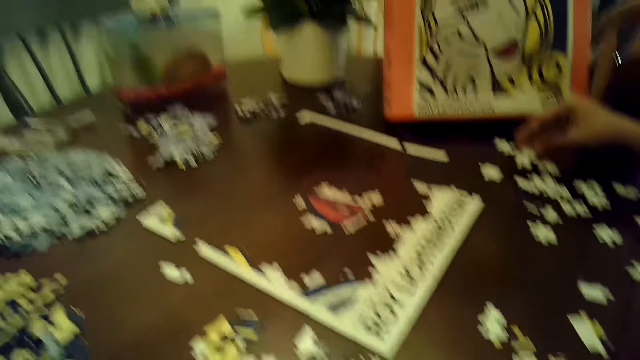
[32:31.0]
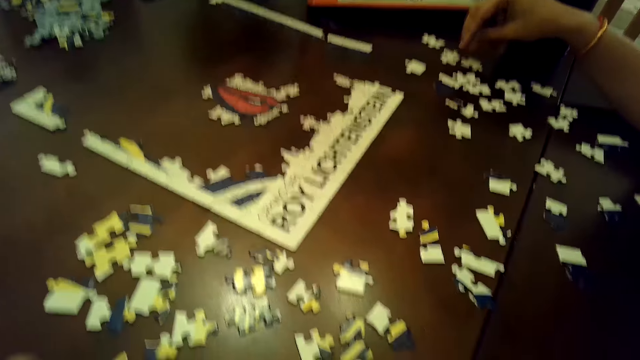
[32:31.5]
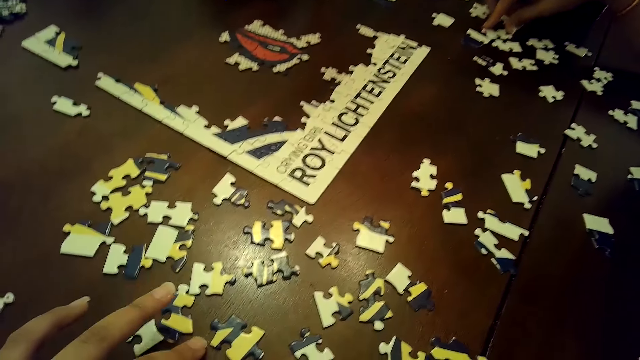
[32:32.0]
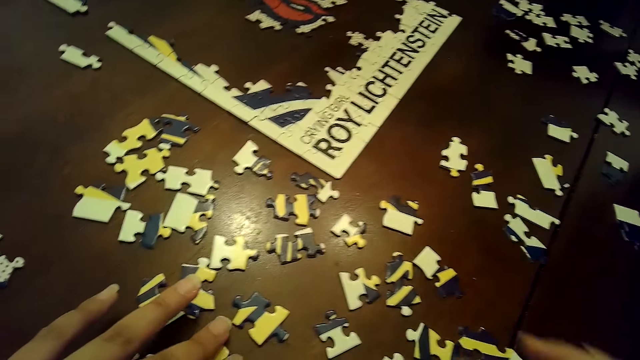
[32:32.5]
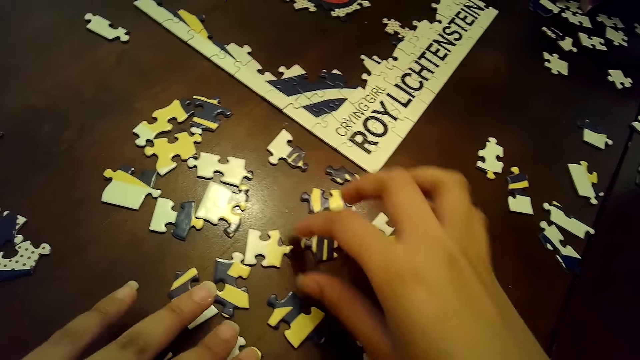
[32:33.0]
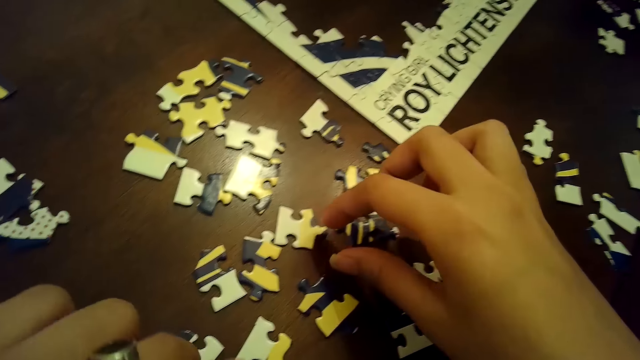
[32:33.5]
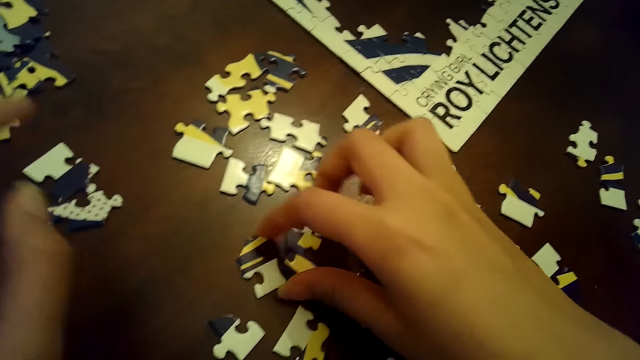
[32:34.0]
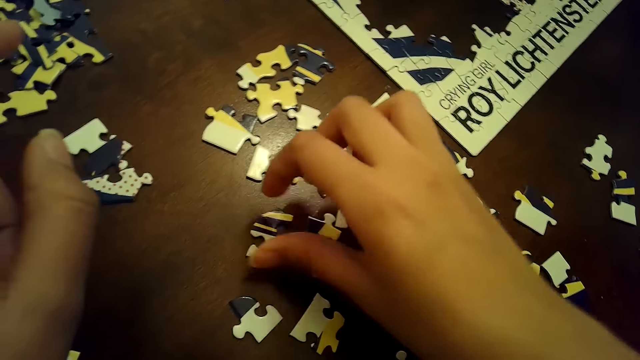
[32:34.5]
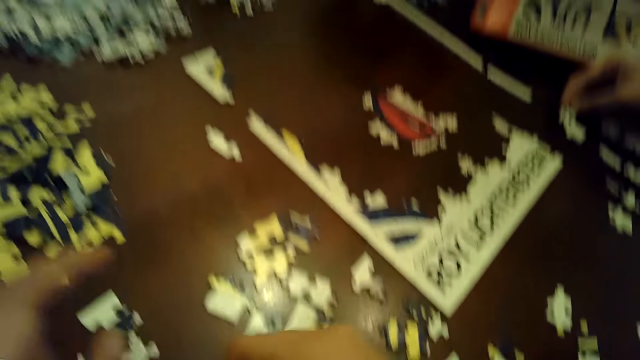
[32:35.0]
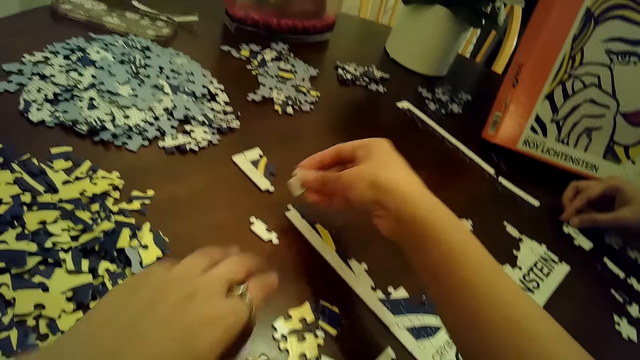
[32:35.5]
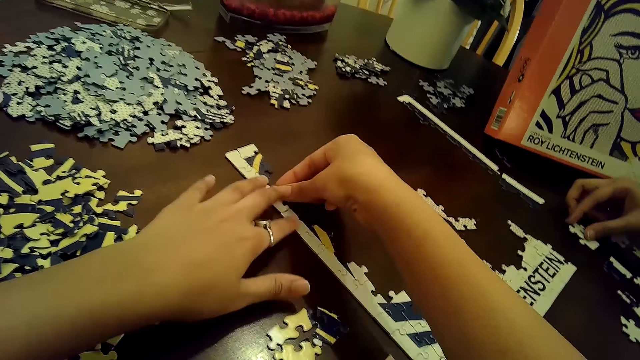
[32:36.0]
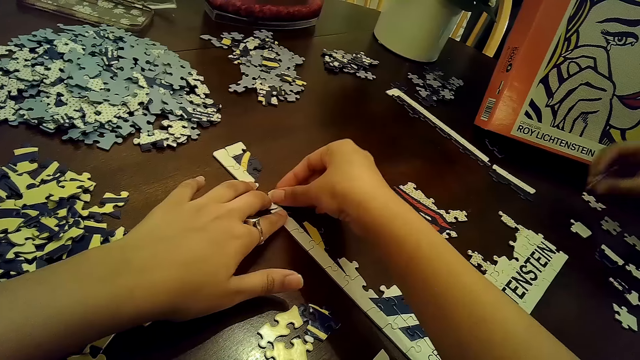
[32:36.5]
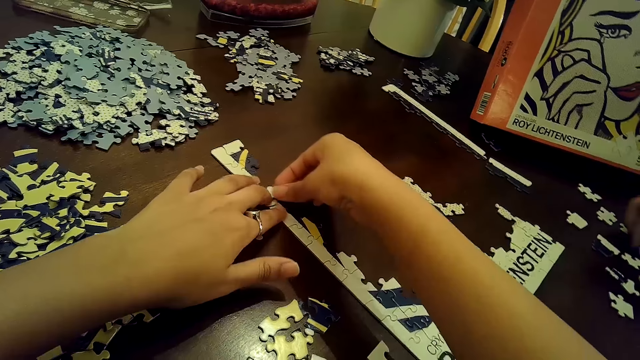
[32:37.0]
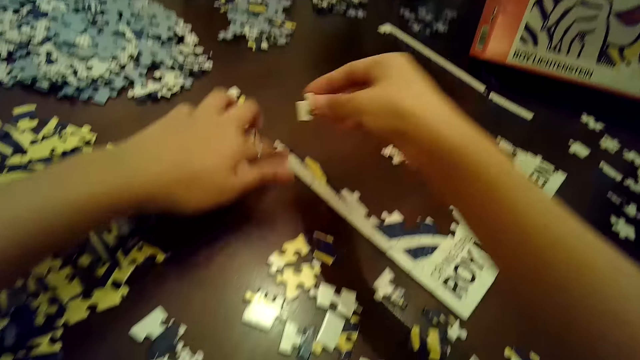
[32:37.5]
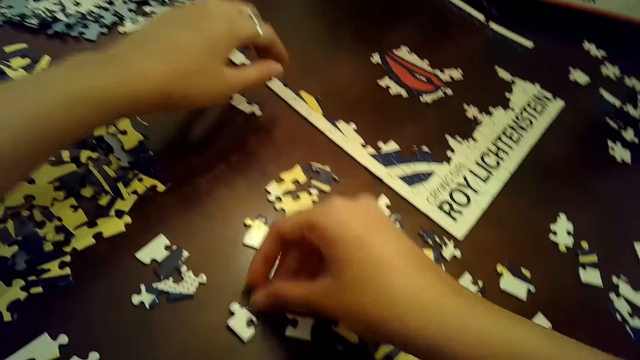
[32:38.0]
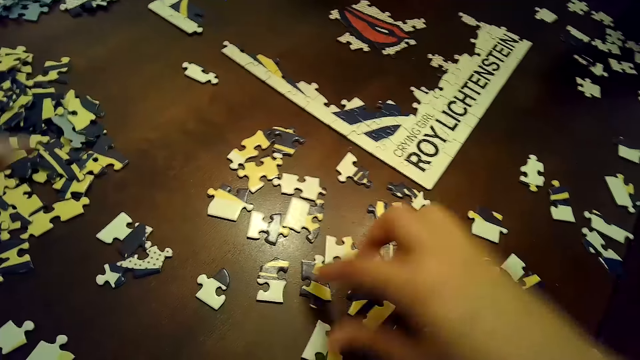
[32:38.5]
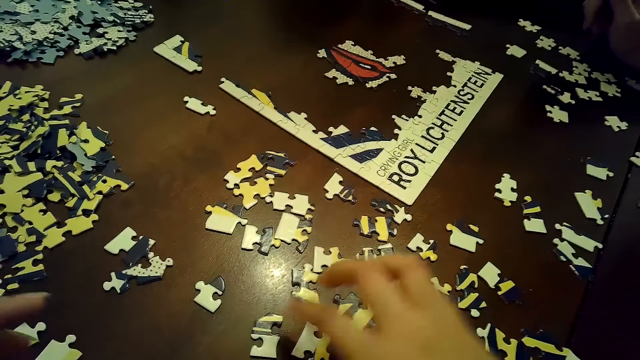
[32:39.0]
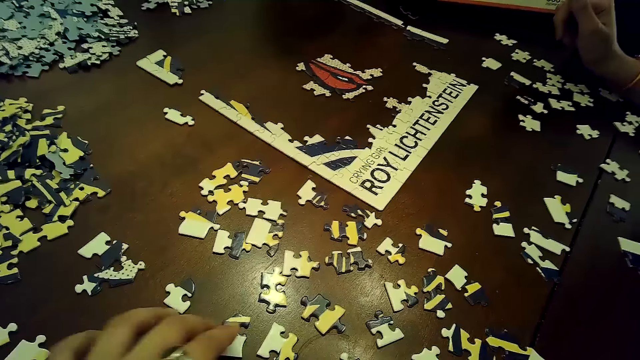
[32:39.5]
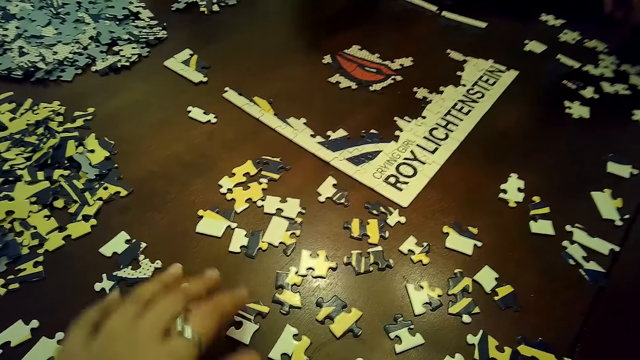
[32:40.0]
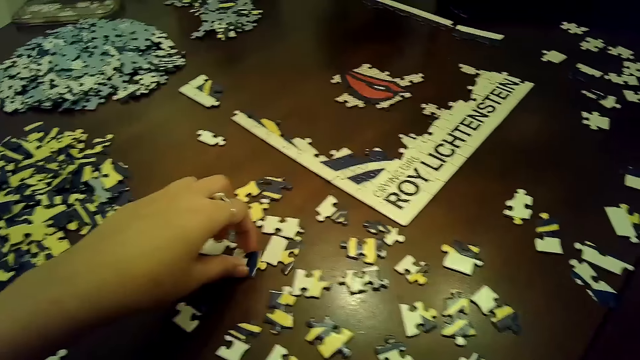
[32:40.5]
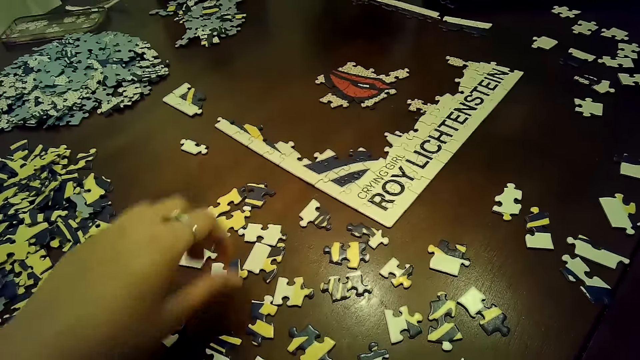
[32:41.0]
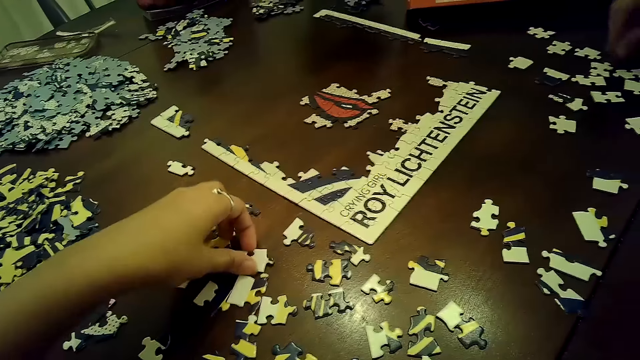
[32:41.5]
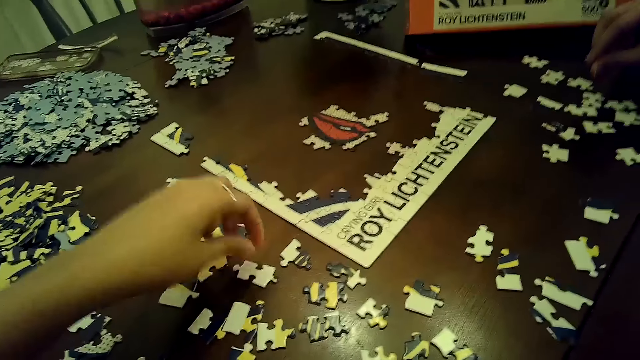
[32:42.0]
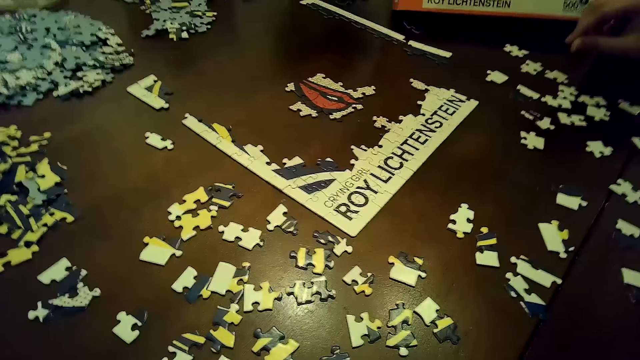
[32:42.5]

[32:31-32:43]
A woman turns a puzzle piece on the table with her right hand. The camera wearer touches a puzzle piece on the table with her left hand. She arranges cards on the table. She moves a puzzle piece on the table with her right hand. She picks up a puzzle piece from the table with her right hand. She inserts the puzzle piece in the puzzle tile on the table with both hands. She removes the puzzle piece from the puzzle tile on the table with her right hand. She moves a puzzle piece on the table with her right hand. She chooses cards on the table. She moves a puzzle piece on the table with her left hand. She touches a puzzle piece on the table with her left hand. She moves a puzzle piece on the table with her left hand.

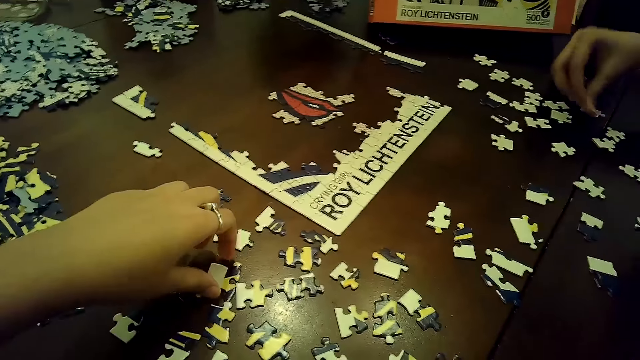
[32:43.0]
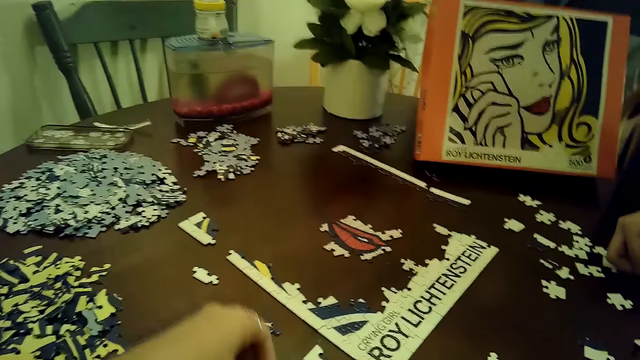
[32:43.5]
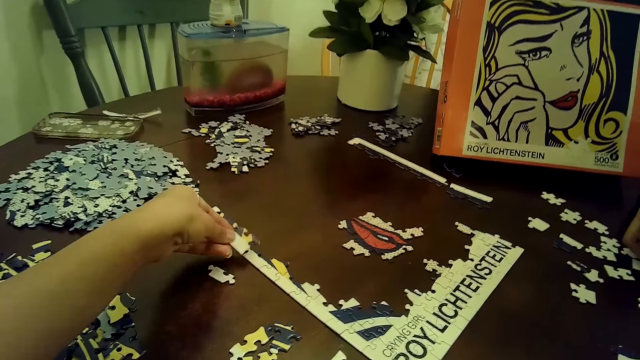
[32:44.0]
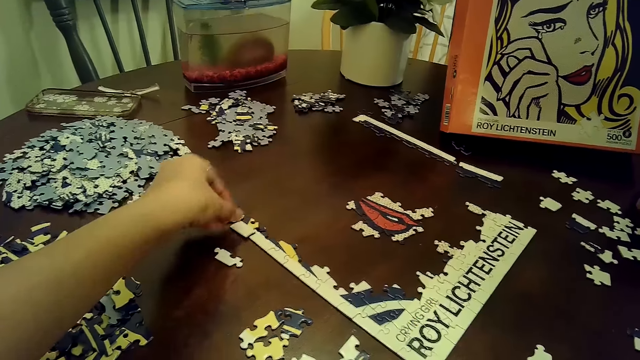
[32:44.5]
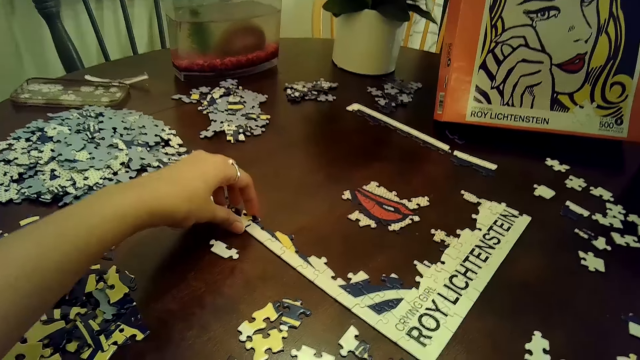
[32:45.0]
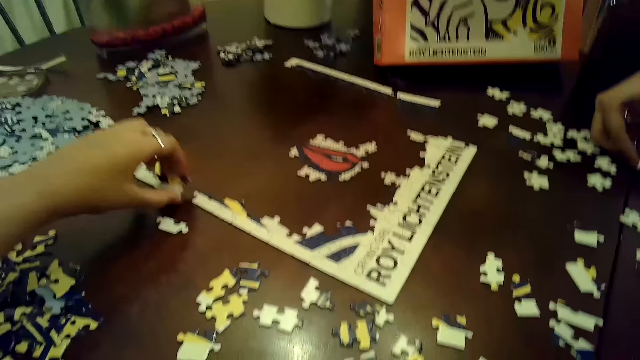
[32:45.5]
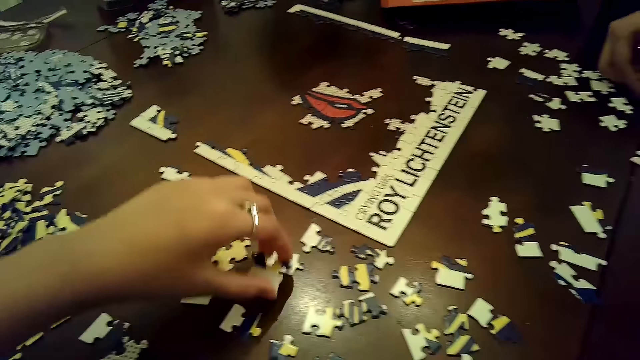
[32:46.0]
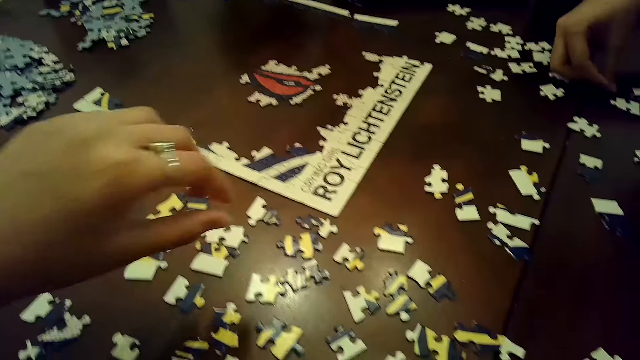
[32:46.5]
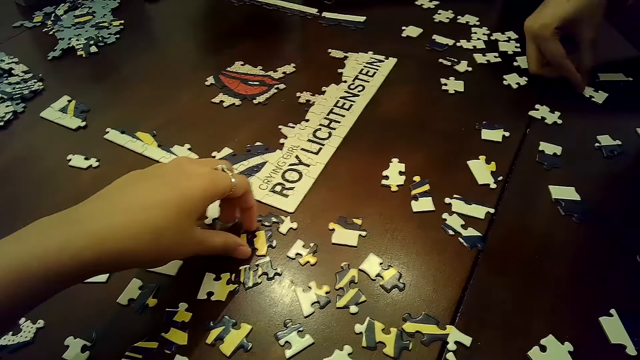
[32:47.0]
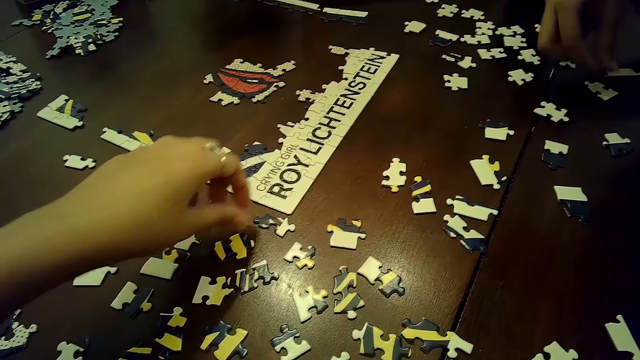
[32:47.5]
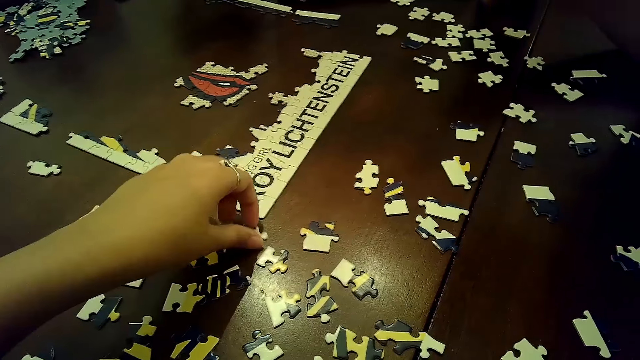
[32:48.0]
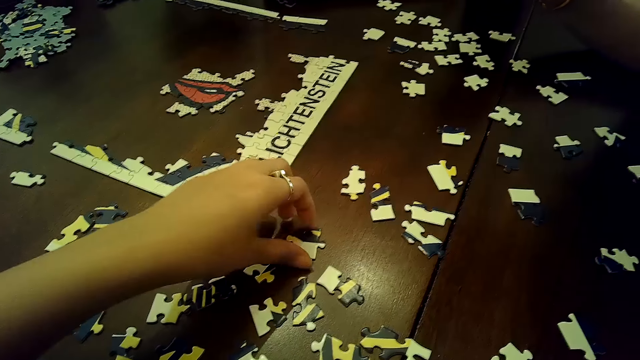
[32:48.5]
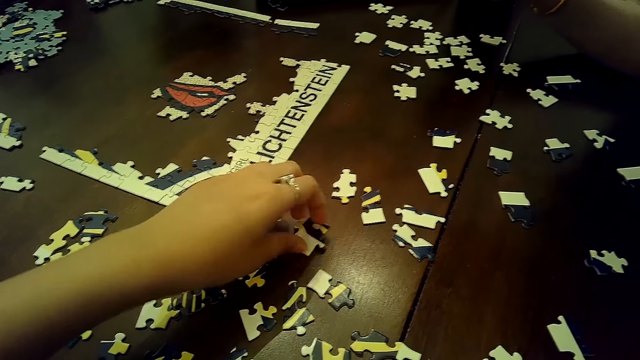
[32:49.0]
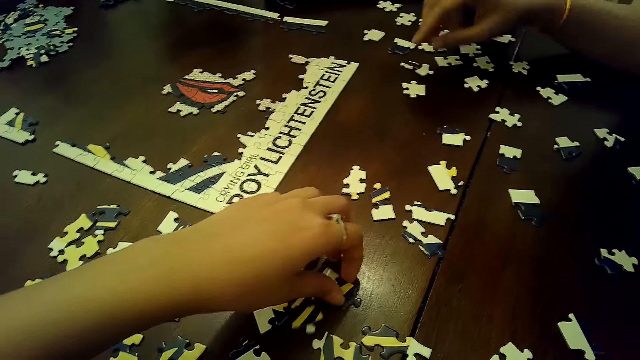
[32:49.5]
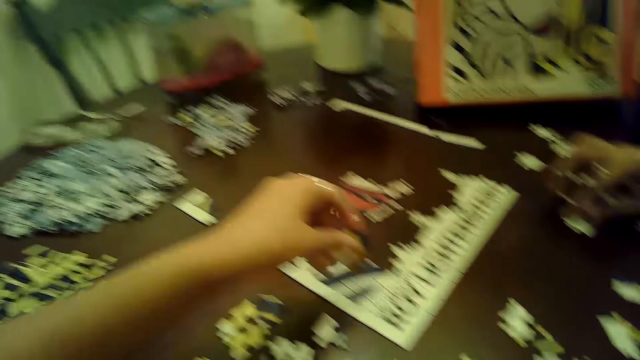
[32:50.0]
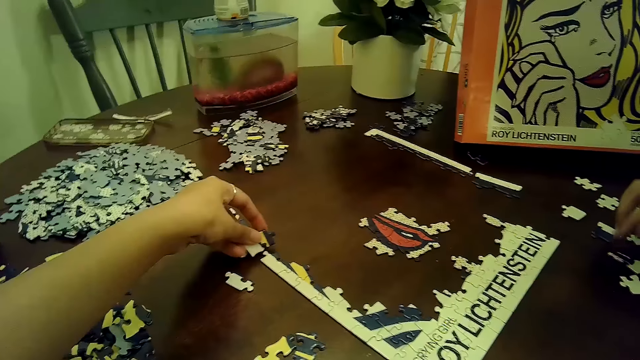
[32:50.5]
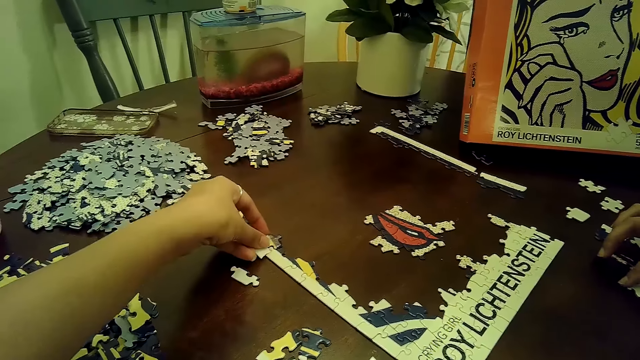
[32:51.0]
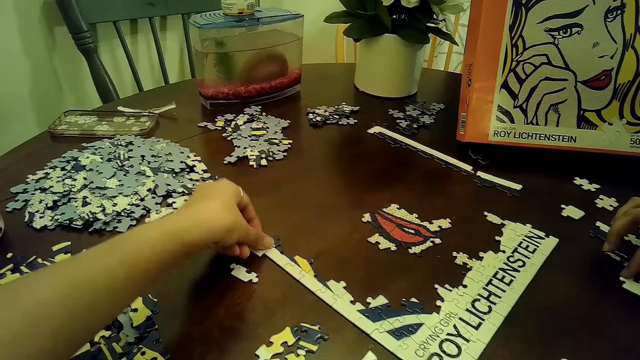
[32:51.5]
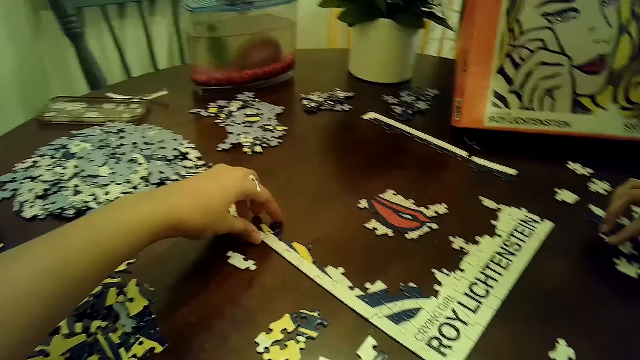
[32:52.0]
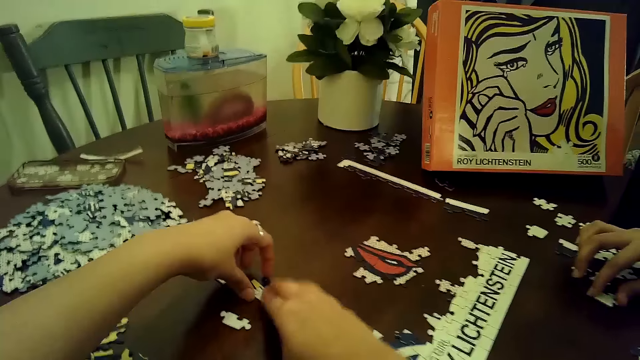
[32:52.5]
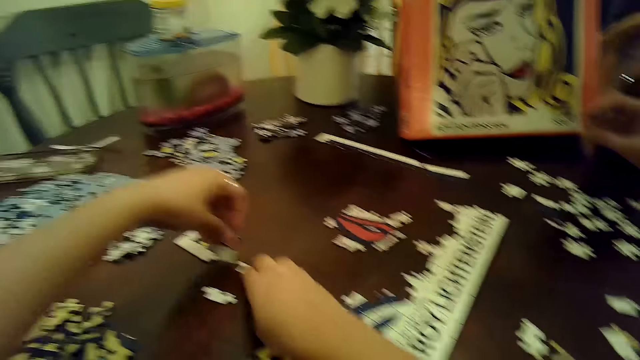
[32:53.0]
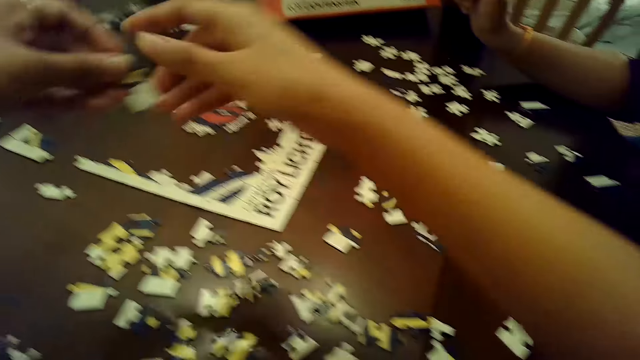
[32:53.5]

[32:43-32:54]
The camera wearer picks up a puzzle piece from the table with her left hand. A woman touches a puzzle piece on the table with her right hand. The camera wearer inserts the puzzle piece in the puzzle tile on the table with her left hand. She arranges cards on the table. She removes the puzzle piece from the puzzle tile on the table with her left hand. She drops the puzzle piece in her left hand on the table. The woman moves a puzzle piece on the table with her right hand. The camera wearer moves a puzzle piece on the table with her left hand repeatedly. She chooses cards on the table. She picks up a puzzle piece on the table with her left hand. The woman moves a puzzle piece on the table with her right hand. The camera wearer inserts the puzzle piece in the puzzle tile on the table with her left hand. She arranges cards on the table. She removes the puzzle piece from the puzzle tile on the table with her left hand. She holds down the puzzle tile on the table with her right hand. She passes the puzzle piece in her left hand to her right hand.
